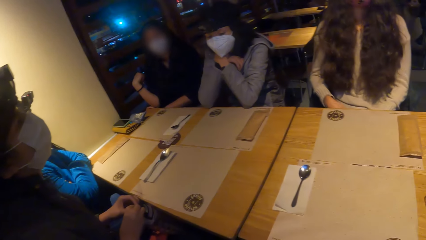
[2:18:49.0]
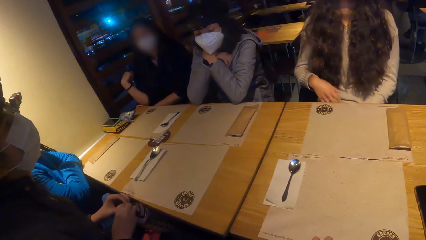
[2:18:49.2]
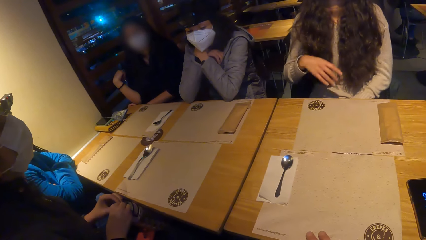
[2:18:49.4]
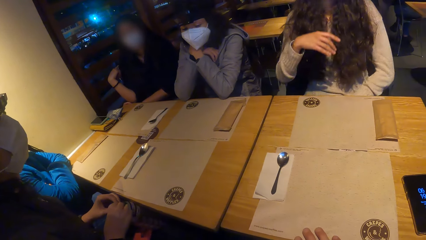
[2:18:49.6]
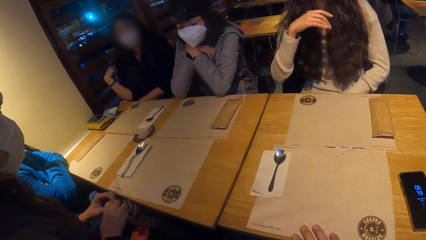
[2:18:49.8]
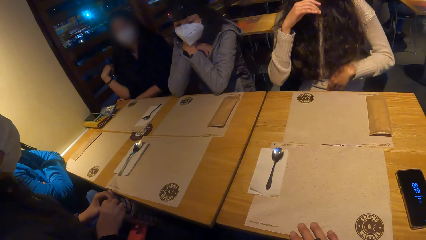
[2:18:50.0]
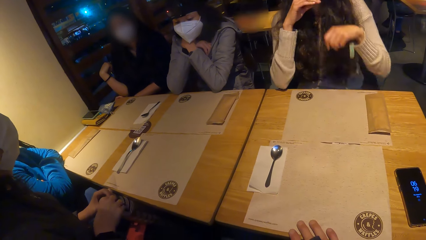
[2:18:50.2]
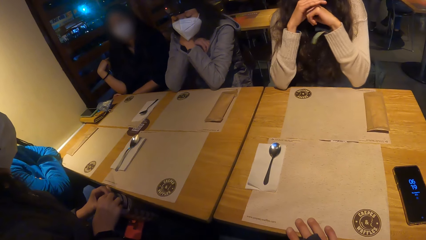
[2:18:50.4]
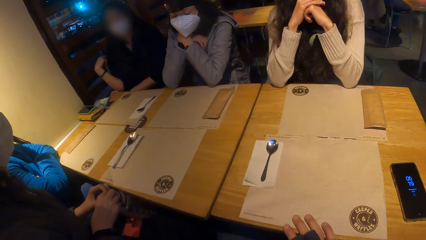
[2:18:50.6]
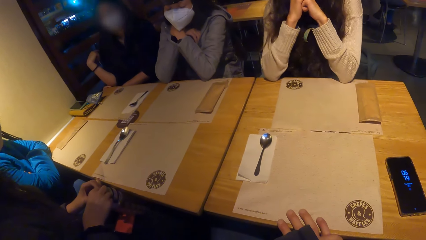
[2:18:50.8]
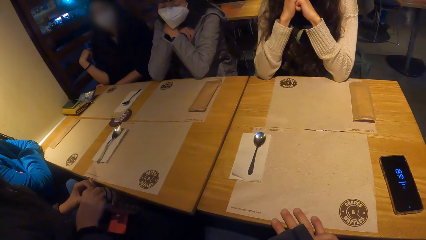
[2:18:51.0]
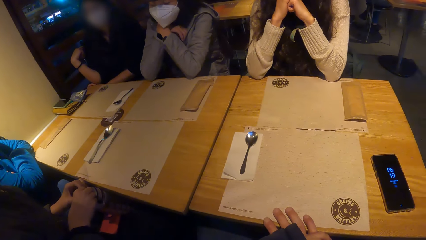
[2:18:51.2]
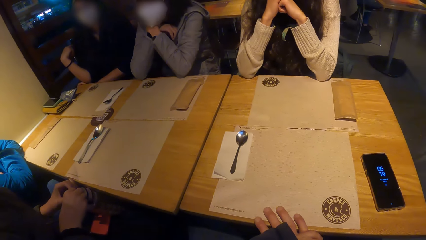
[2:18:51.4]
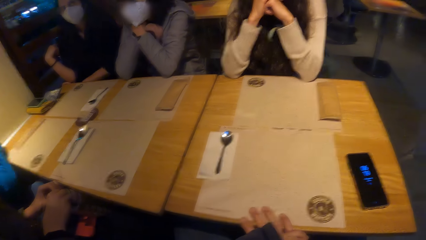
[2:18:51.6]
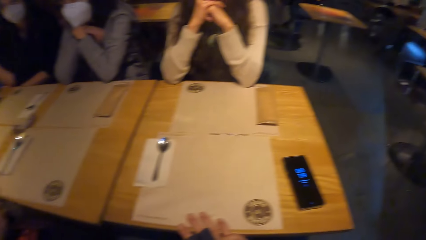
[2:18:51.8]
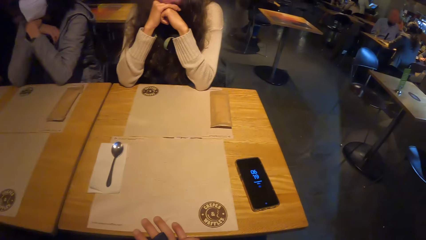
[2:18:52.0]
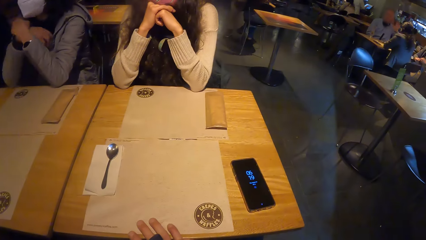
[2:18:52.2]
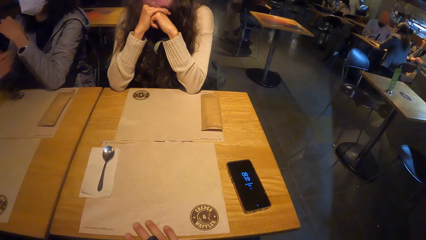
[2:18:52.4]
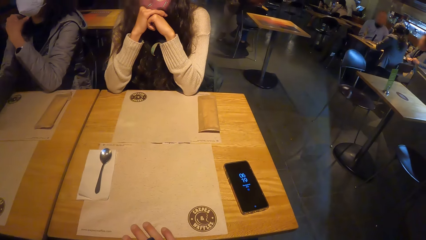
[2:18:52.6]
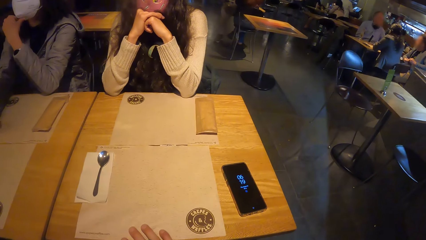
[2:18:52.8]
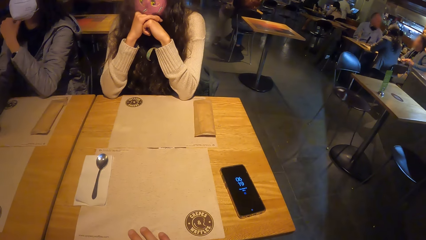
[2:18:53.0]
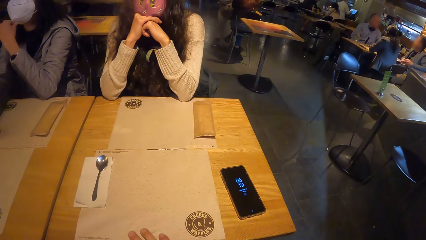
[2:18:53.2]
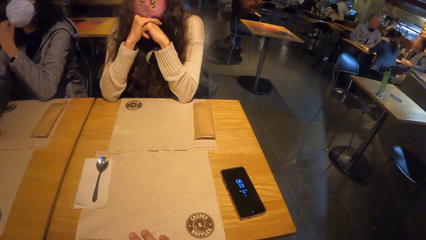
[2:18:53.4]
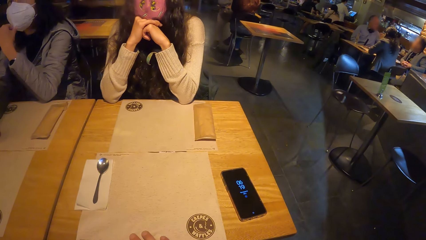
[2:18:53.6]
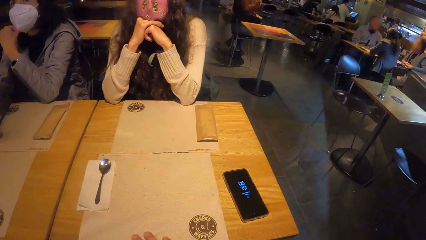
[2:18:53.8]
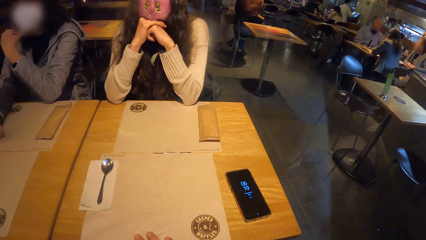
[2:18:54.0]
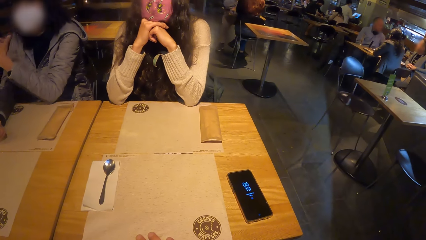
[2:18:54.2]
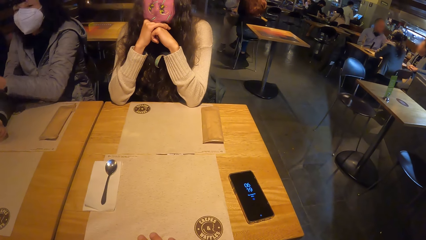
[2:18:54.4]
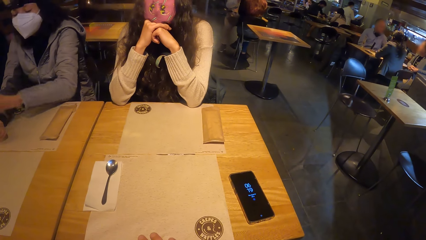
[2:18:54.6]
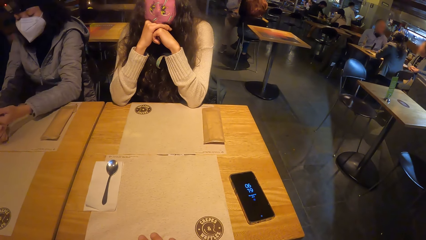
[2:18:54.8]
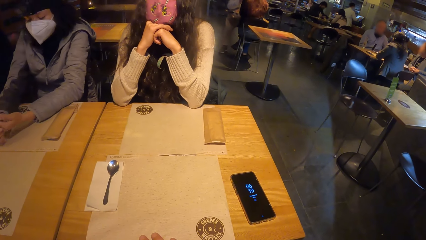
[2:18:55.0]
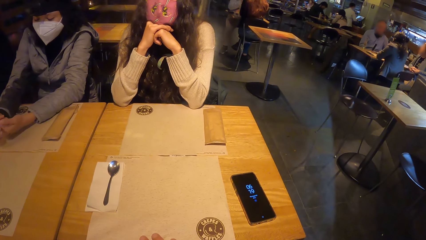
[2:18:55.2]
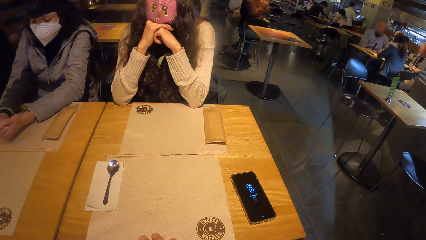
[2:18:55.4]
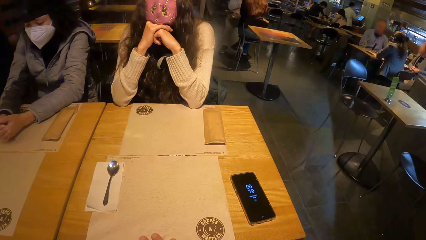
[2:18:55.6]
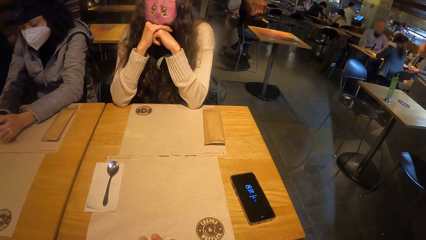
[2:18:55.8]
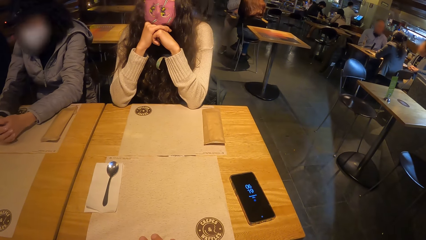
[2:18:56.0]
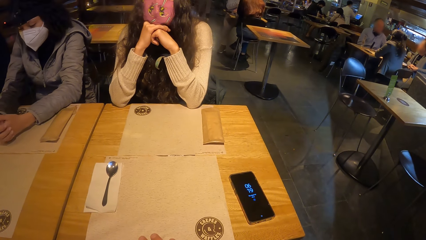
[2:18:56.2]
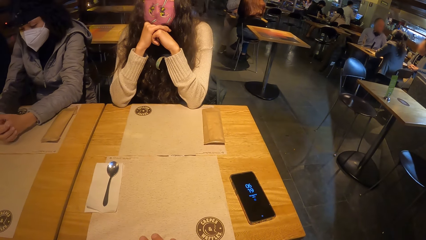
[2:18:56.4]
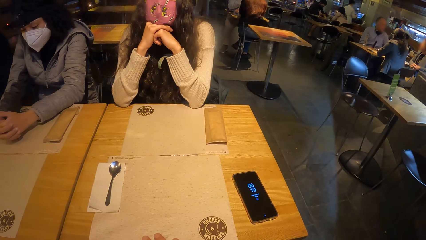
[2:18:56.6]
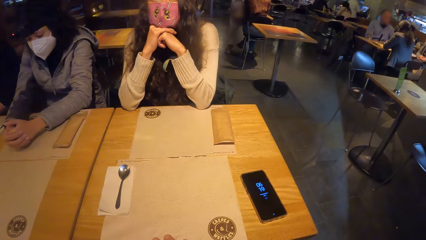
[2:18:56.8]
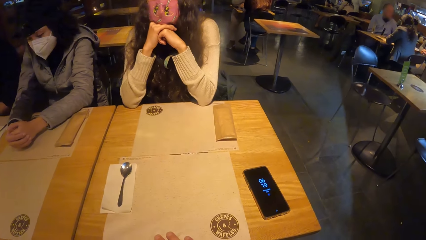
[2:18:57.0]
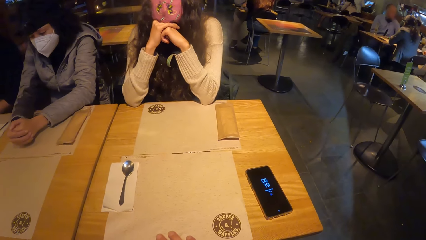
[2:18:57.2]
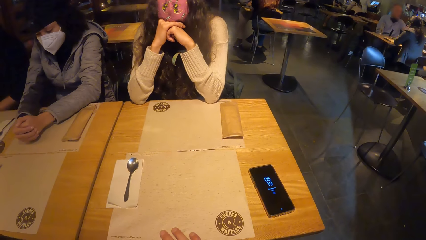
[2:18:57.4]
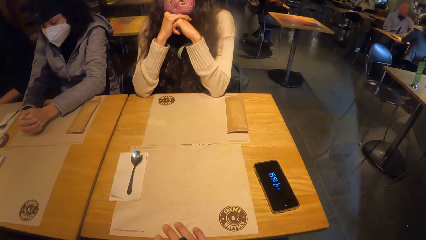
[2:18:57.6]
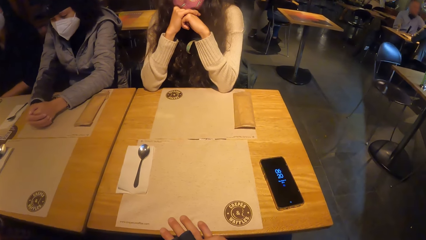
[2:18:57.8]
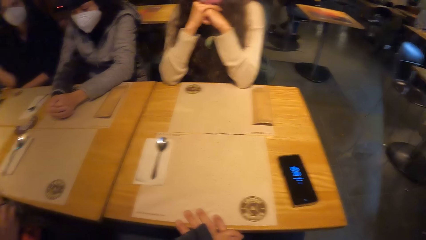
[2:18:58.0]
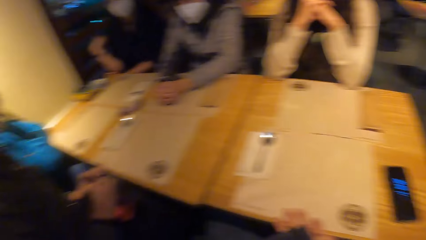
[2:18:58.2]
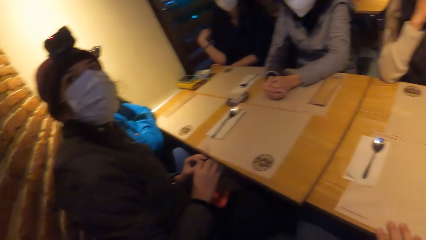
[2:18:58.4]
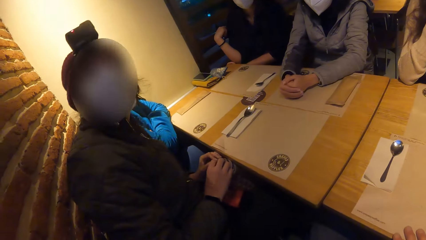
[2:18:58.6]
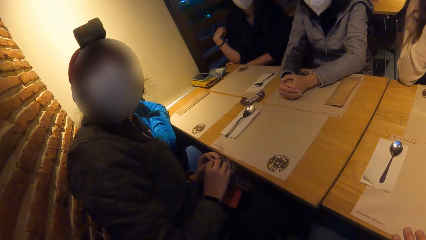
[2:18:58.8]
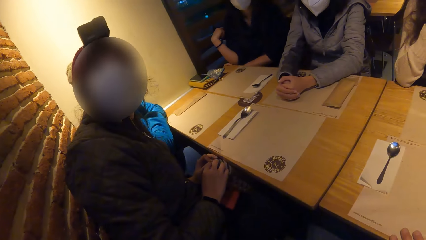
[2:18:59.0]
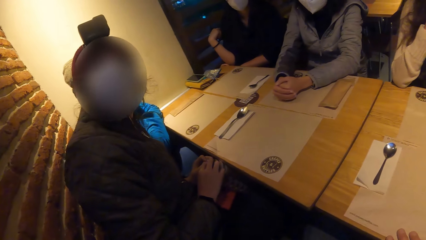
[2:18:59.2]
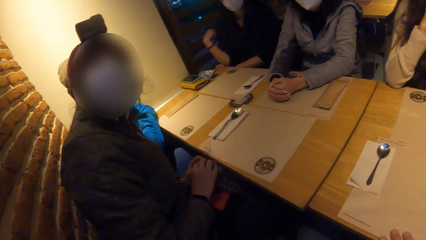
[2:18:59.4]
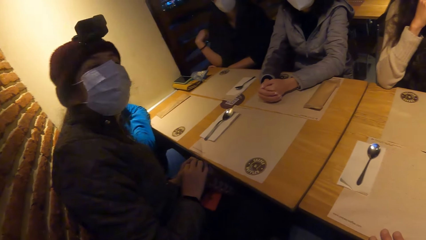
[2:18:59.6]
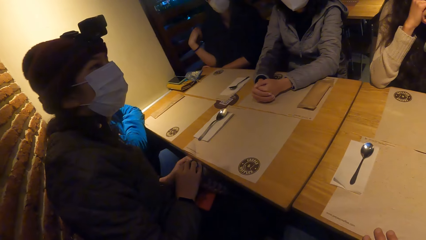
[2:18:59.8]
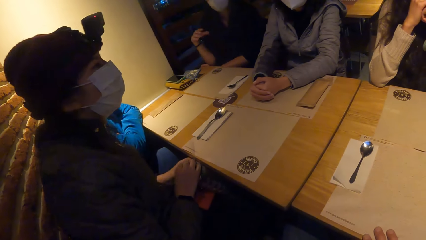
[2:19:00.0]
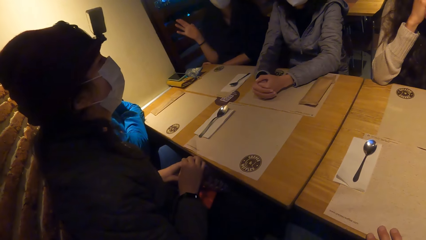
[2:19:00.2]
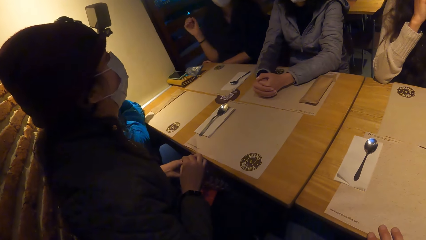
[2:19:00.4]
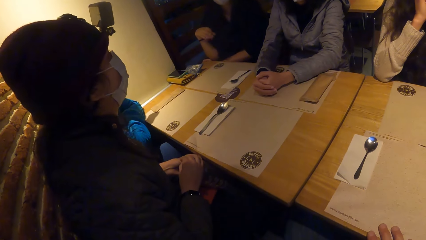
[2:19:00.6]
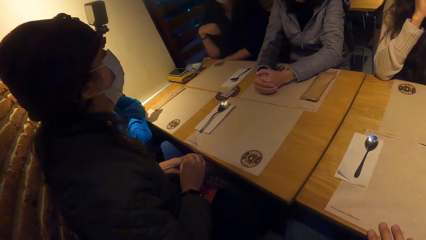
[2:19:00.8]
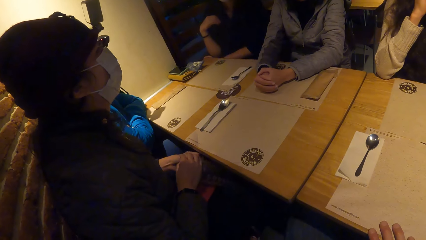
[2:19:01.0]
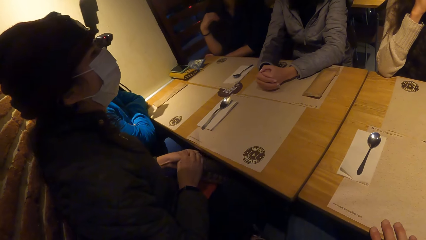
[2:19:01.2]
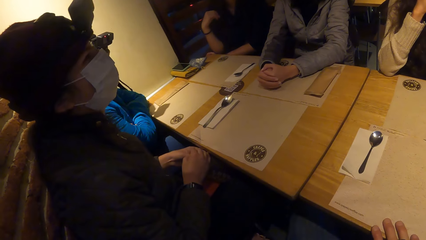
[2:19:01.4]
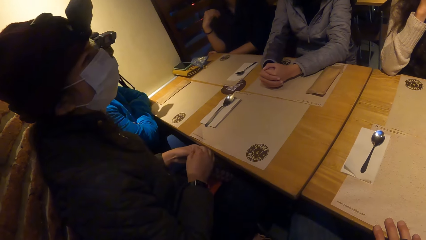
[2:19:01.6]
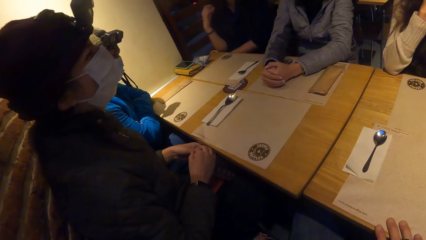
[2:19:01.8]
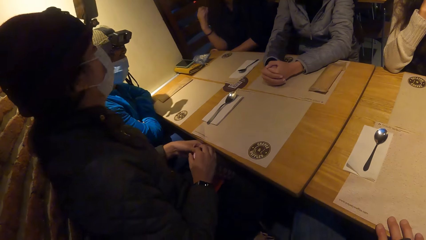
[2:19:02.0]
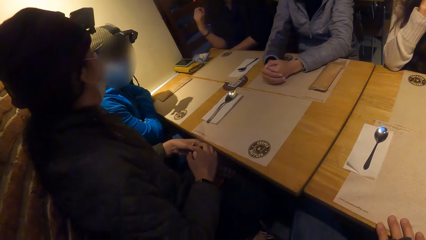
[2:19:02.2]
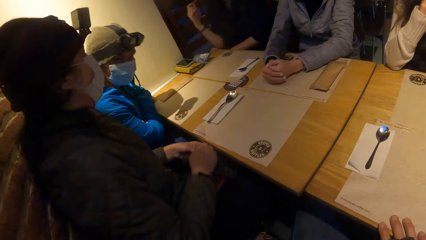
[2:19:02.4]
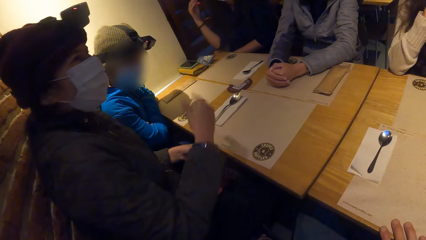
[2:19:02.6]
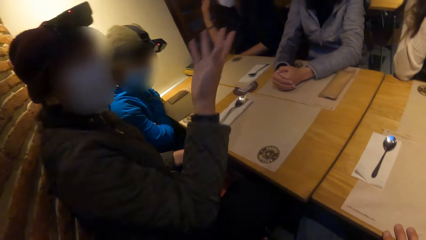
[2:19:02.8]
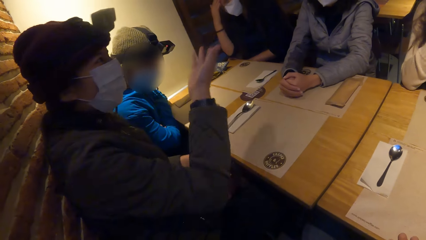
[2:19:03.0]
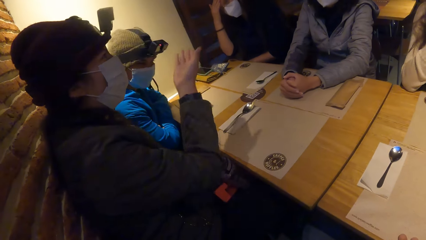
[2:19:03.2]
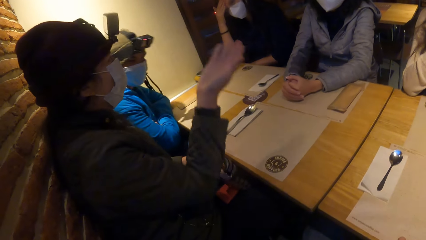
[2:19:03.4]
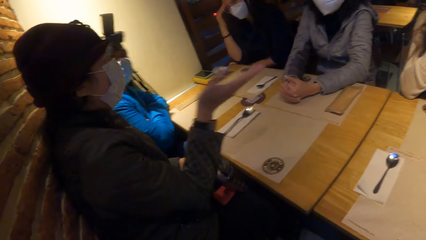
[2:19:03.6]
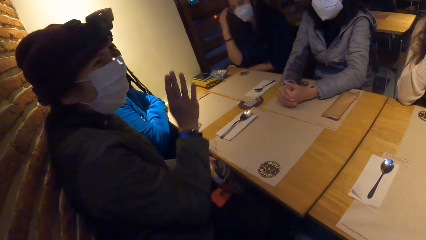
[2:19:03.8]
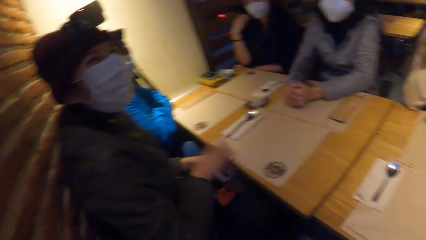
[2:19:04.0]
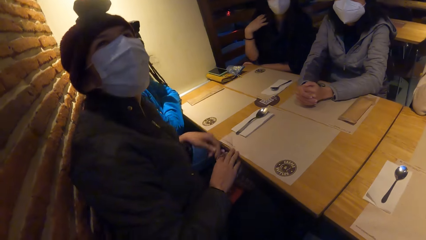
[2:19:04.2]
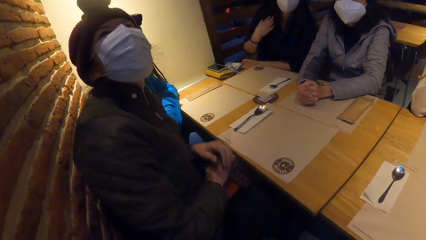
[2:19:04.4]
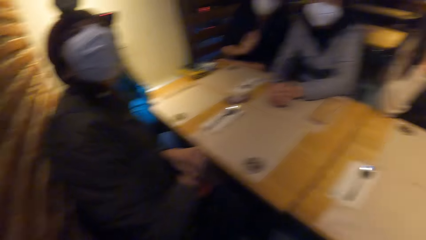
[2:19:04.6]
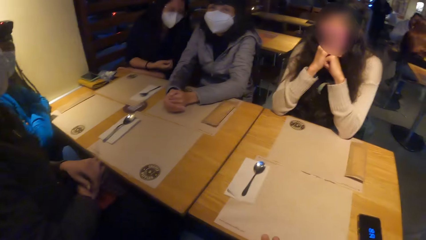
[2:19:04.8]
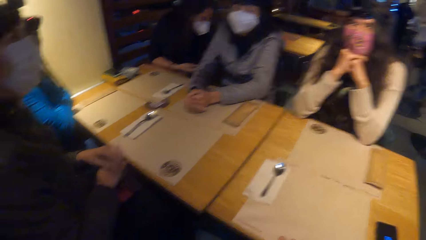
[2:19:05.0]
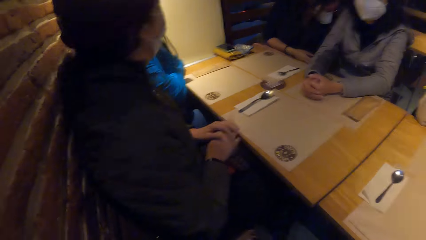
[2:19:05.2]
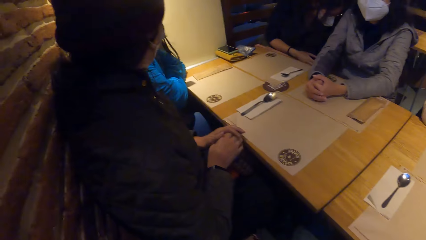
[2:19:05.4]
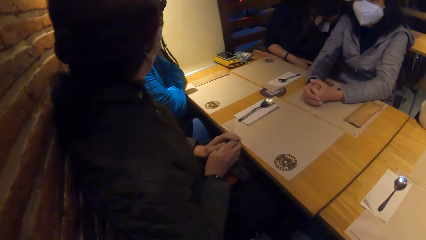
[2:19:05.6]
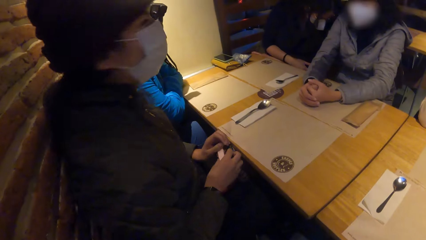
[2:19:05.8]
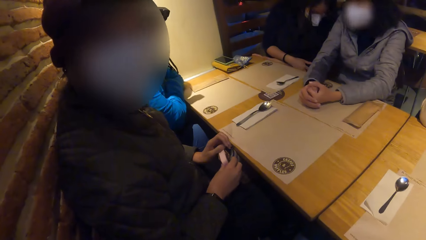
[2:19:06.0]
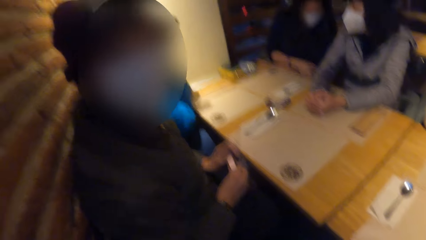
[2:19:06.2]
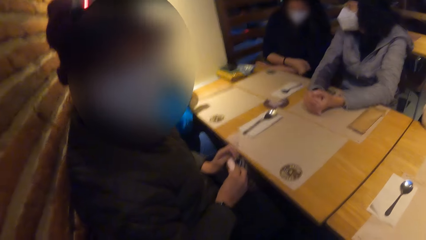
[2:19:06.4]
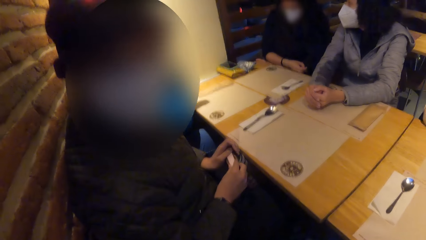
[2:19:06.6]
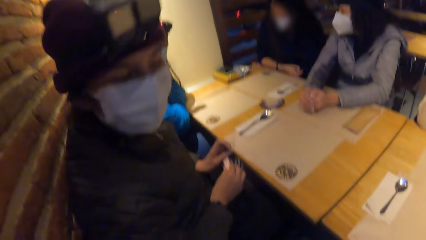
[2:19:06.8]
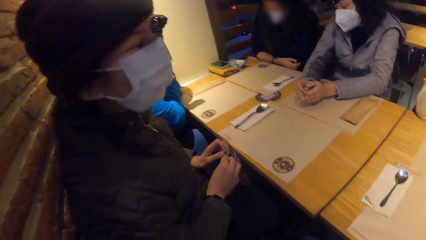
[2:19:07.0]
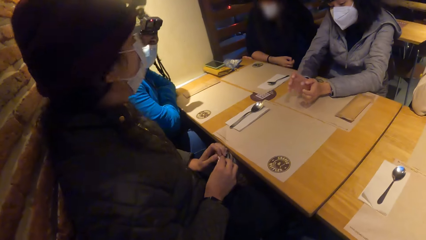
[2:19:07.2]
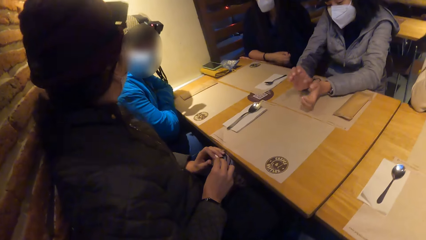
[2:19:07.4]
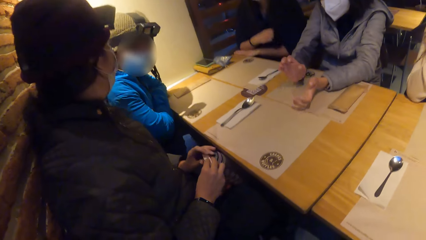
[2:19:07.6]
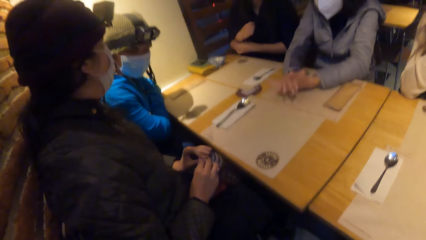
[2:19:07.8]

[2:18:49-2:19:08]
A woman converses with a person. The person puts hands on the table. The camera wearer converses with the person. The woman looks around and converses with the person. The woman makes gestures with her right hand. The woman places her hands on the flask on her lap, looks around, fiddles the flask on her lap with her hands, and converses with the camera wearer.
